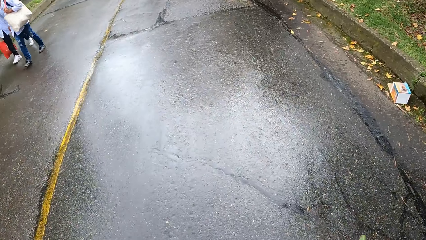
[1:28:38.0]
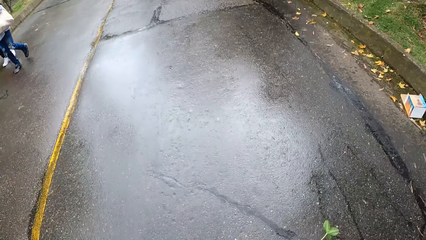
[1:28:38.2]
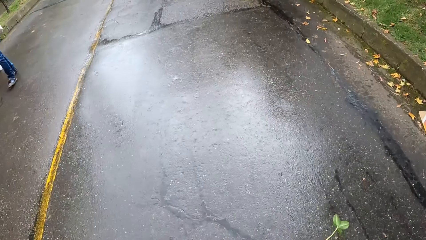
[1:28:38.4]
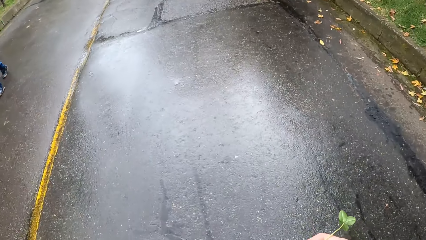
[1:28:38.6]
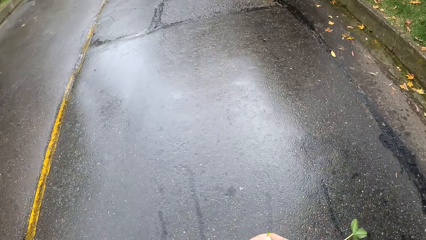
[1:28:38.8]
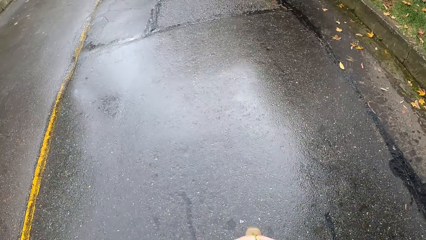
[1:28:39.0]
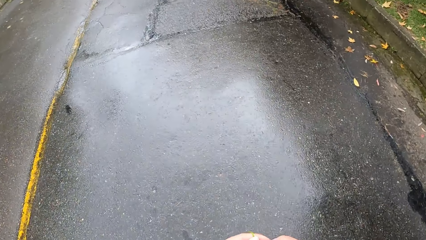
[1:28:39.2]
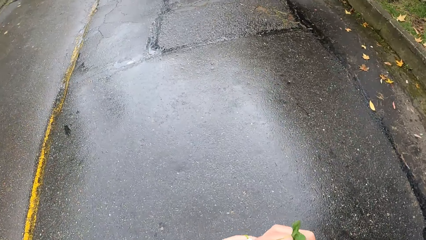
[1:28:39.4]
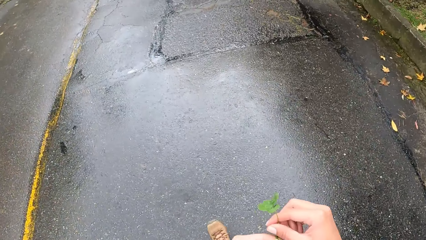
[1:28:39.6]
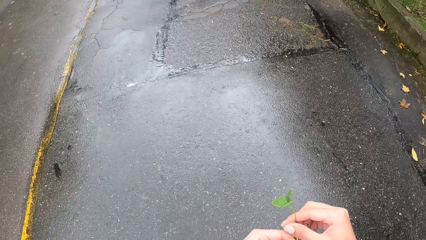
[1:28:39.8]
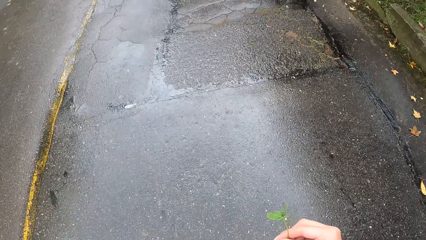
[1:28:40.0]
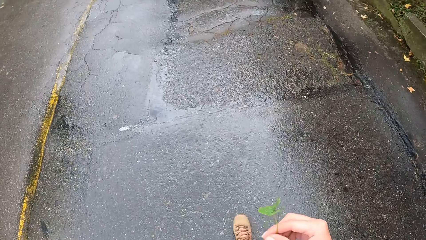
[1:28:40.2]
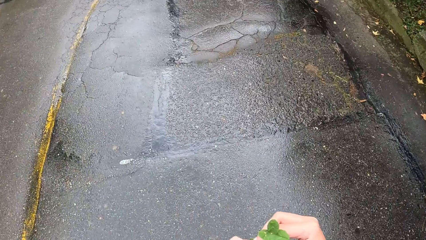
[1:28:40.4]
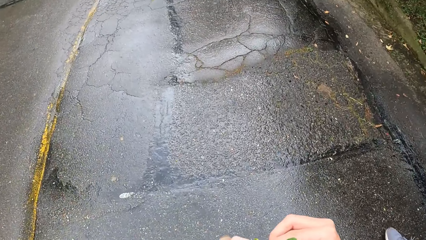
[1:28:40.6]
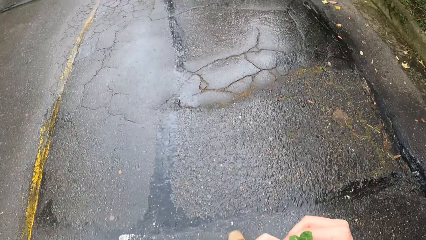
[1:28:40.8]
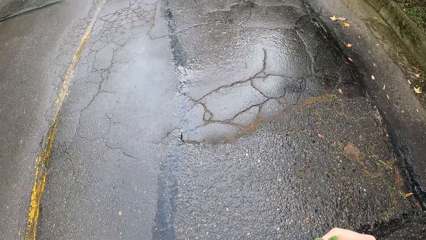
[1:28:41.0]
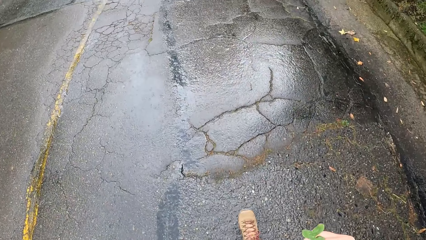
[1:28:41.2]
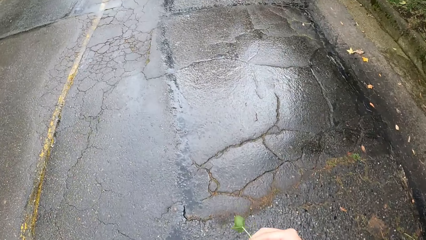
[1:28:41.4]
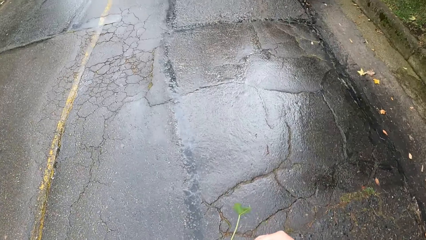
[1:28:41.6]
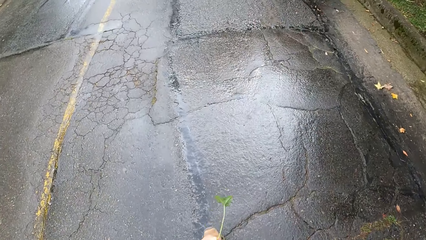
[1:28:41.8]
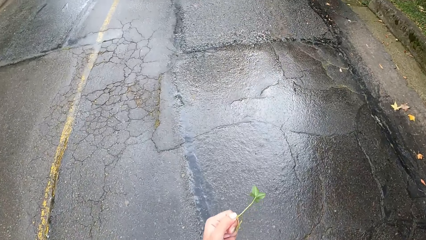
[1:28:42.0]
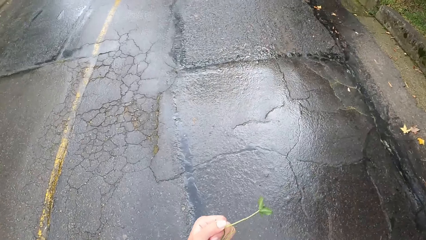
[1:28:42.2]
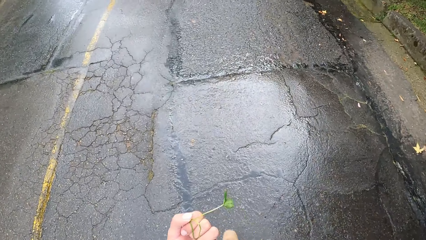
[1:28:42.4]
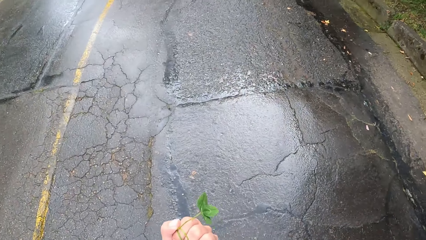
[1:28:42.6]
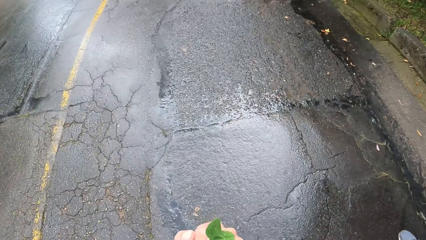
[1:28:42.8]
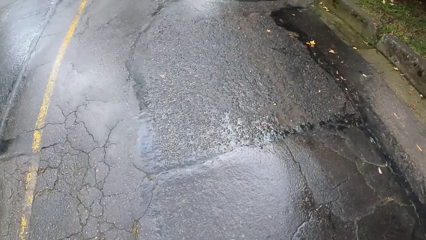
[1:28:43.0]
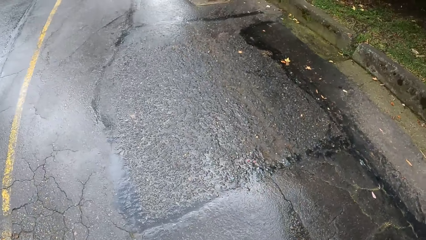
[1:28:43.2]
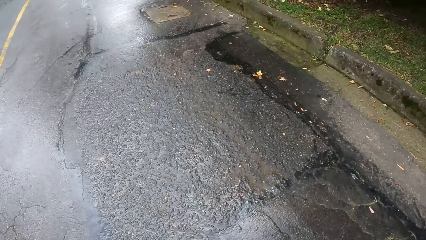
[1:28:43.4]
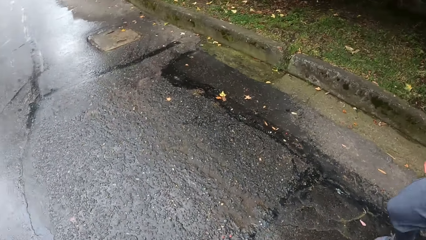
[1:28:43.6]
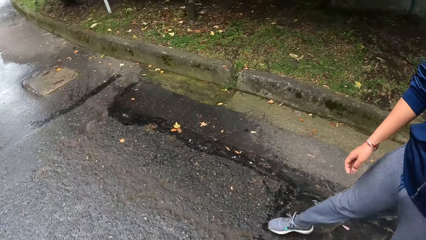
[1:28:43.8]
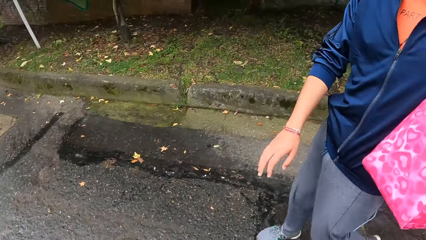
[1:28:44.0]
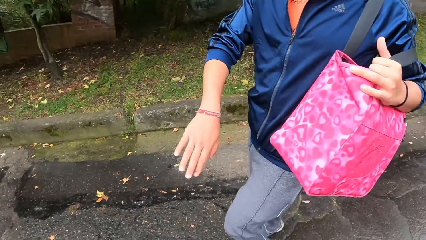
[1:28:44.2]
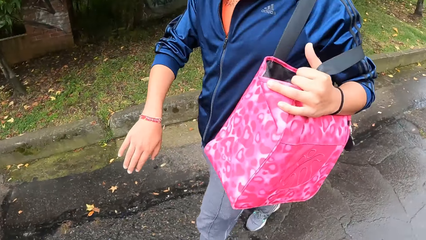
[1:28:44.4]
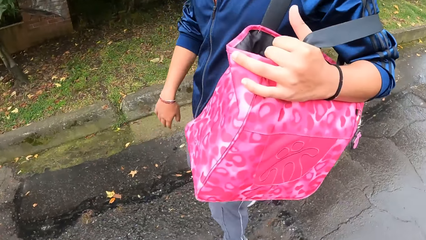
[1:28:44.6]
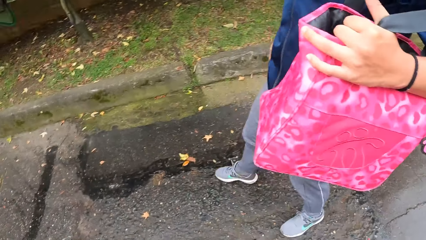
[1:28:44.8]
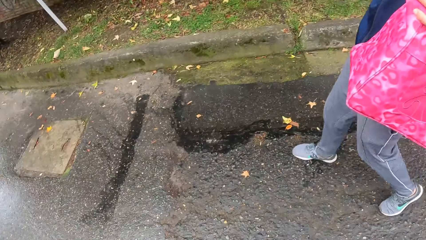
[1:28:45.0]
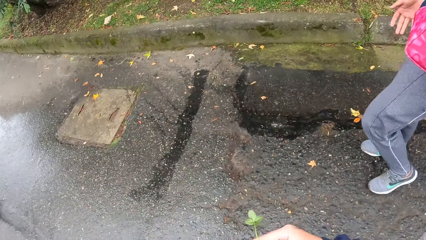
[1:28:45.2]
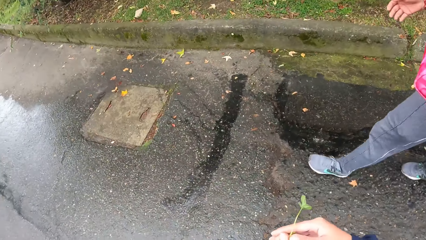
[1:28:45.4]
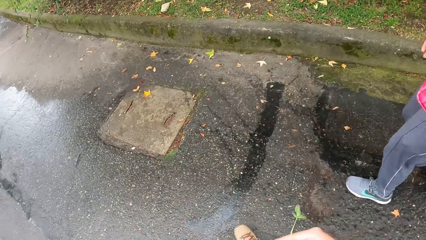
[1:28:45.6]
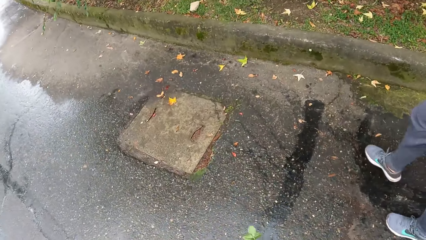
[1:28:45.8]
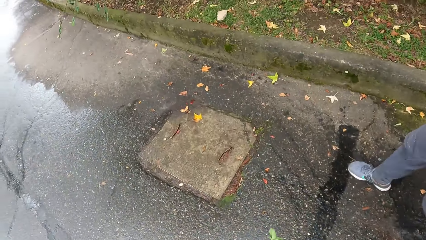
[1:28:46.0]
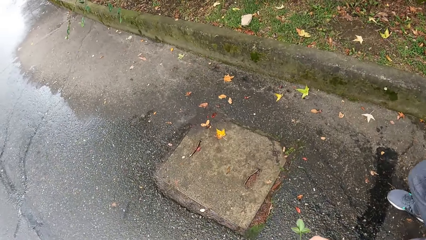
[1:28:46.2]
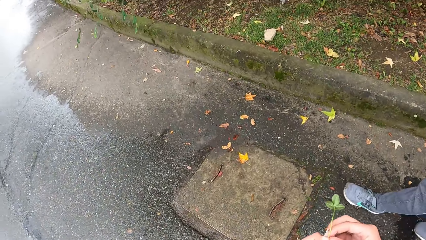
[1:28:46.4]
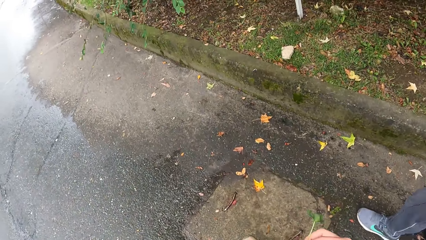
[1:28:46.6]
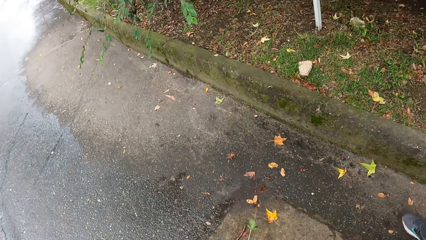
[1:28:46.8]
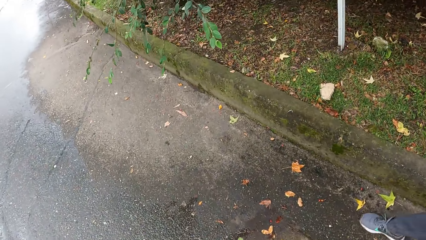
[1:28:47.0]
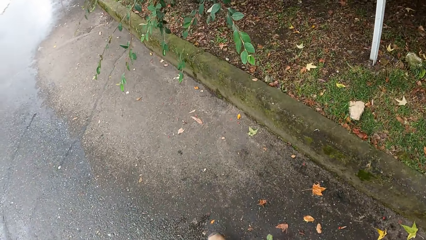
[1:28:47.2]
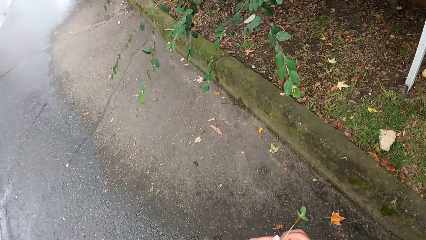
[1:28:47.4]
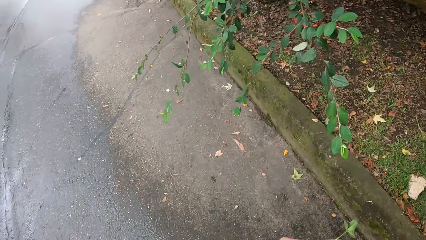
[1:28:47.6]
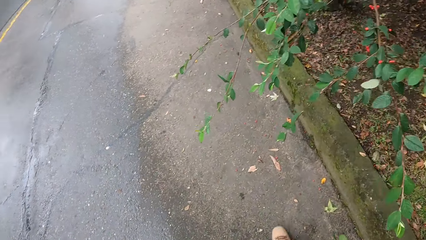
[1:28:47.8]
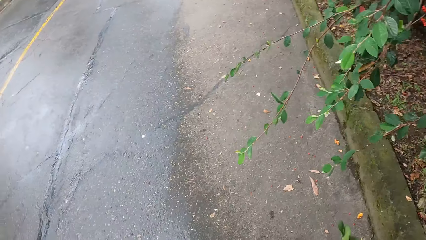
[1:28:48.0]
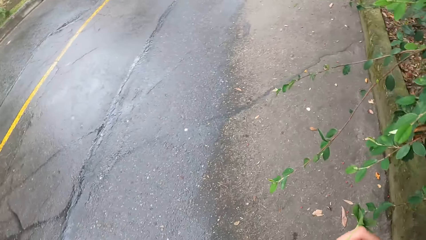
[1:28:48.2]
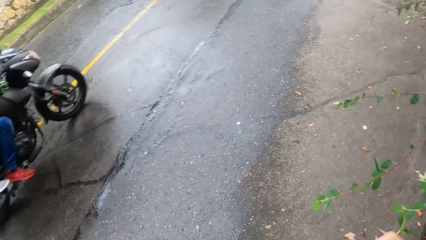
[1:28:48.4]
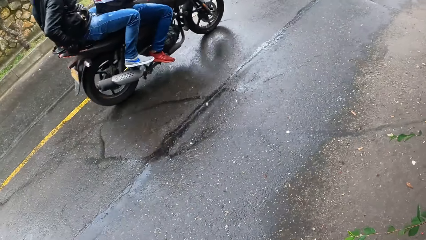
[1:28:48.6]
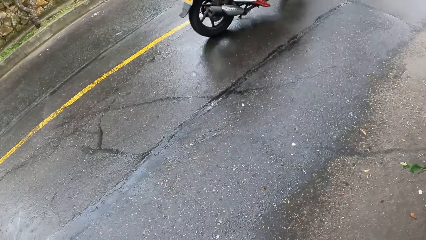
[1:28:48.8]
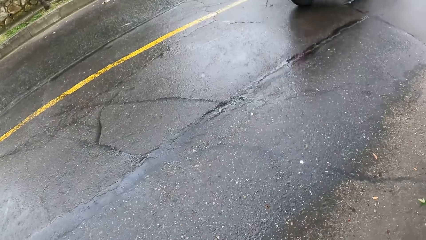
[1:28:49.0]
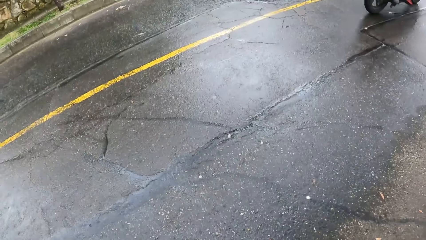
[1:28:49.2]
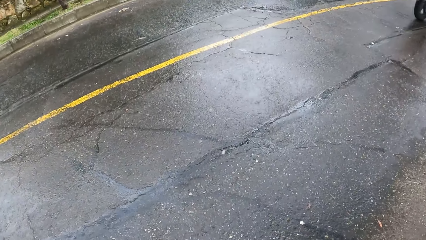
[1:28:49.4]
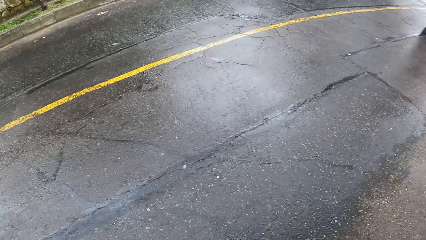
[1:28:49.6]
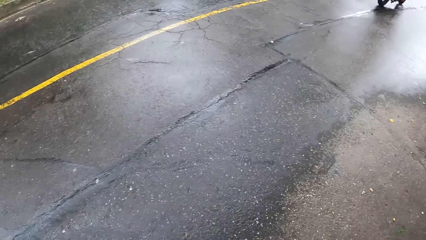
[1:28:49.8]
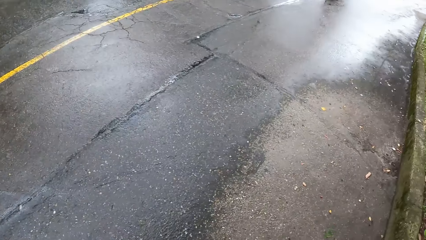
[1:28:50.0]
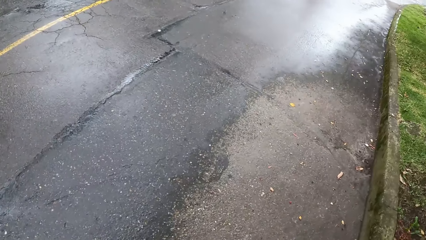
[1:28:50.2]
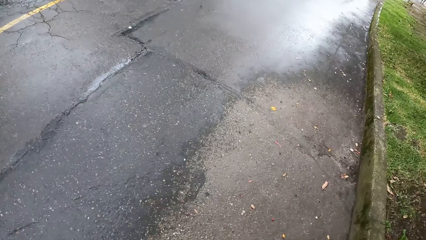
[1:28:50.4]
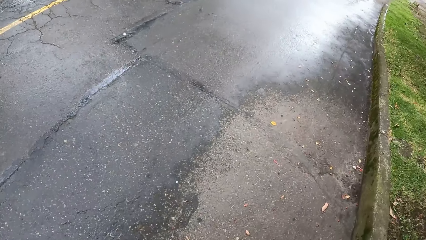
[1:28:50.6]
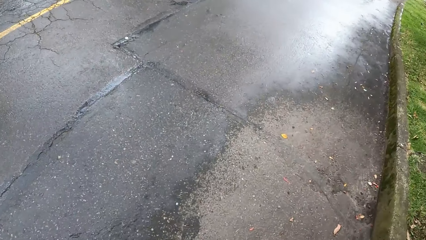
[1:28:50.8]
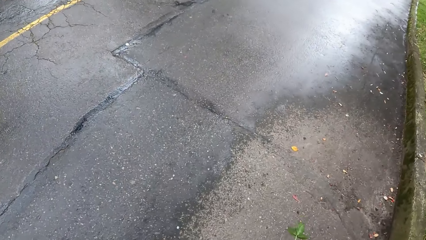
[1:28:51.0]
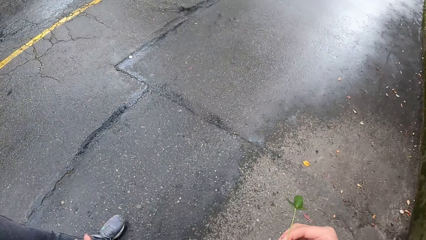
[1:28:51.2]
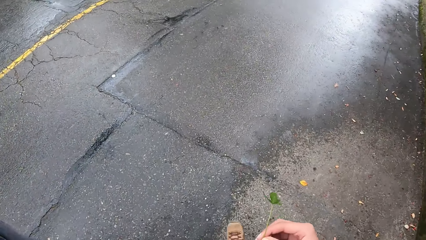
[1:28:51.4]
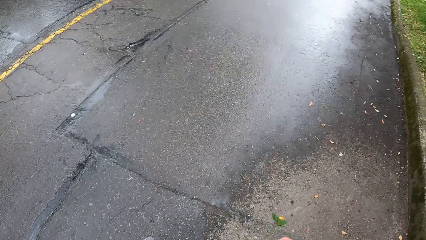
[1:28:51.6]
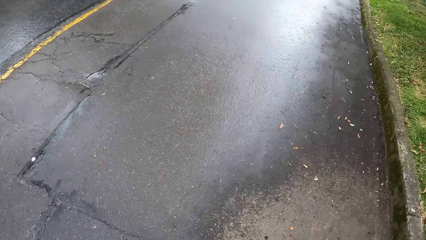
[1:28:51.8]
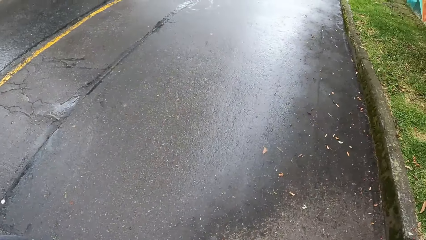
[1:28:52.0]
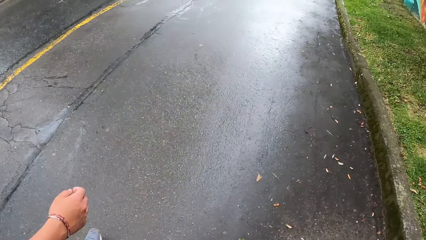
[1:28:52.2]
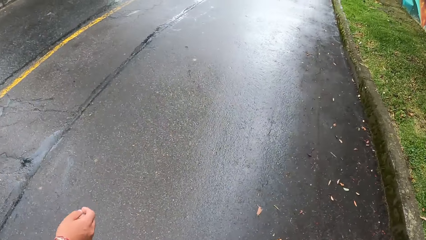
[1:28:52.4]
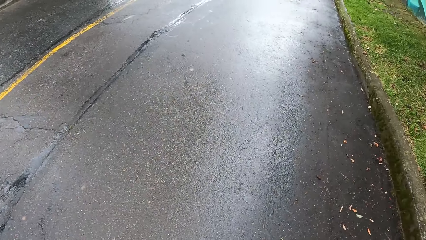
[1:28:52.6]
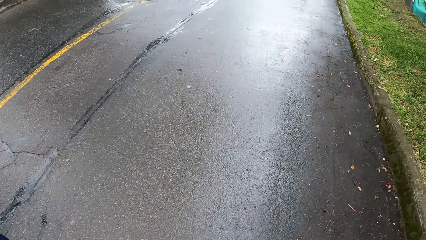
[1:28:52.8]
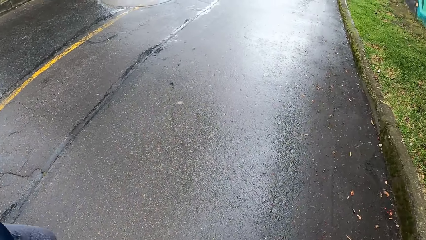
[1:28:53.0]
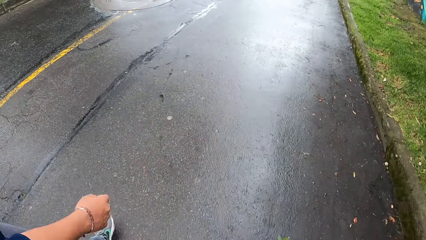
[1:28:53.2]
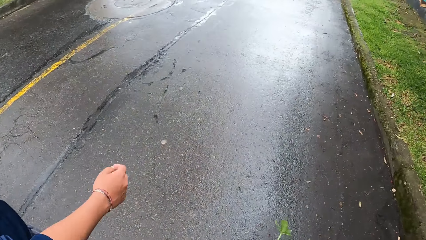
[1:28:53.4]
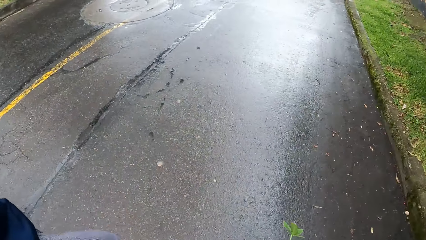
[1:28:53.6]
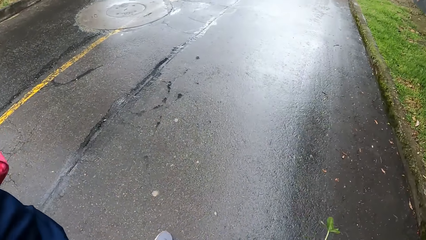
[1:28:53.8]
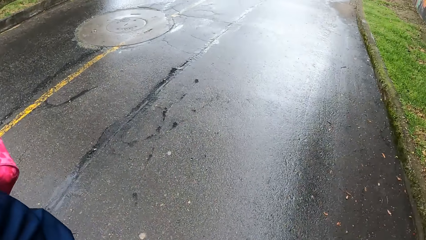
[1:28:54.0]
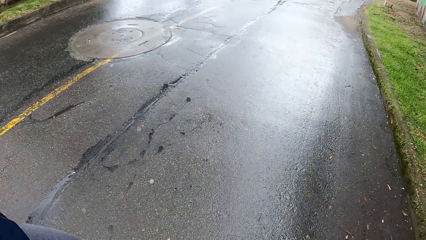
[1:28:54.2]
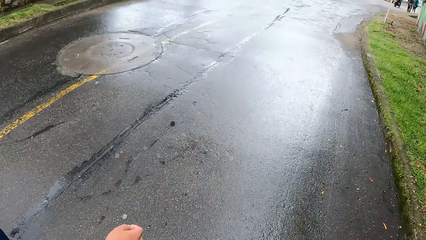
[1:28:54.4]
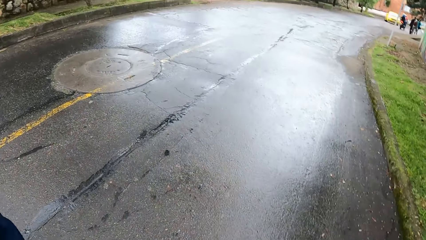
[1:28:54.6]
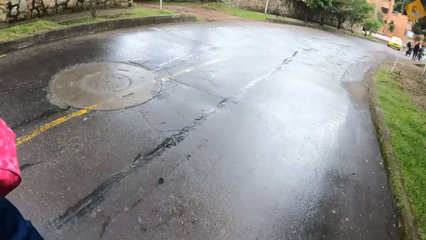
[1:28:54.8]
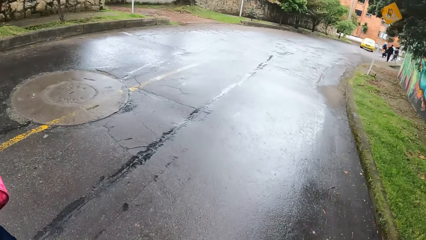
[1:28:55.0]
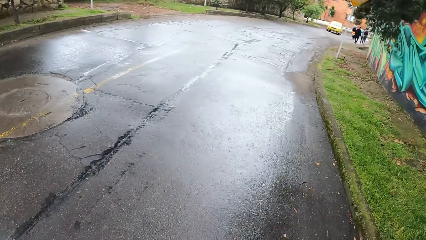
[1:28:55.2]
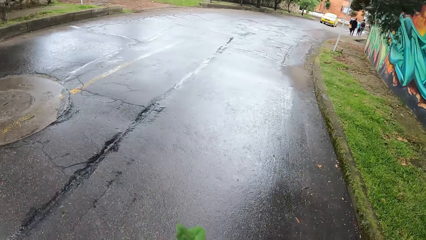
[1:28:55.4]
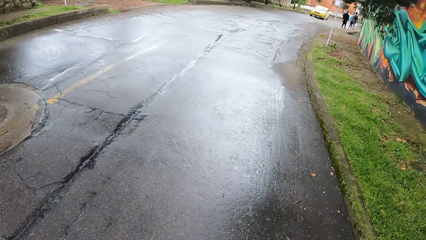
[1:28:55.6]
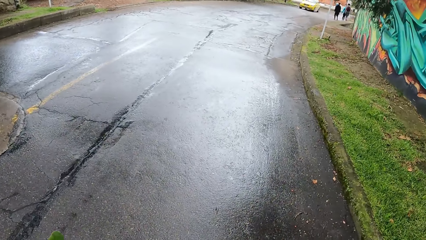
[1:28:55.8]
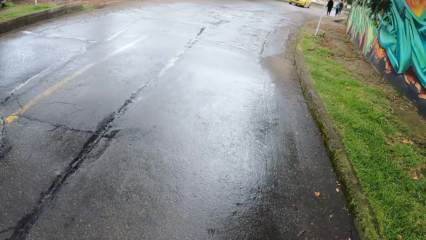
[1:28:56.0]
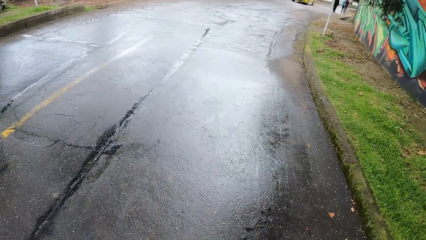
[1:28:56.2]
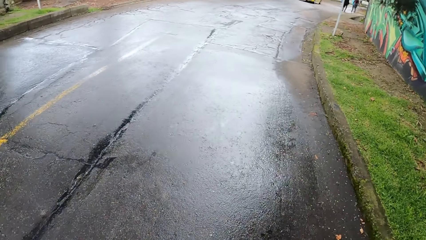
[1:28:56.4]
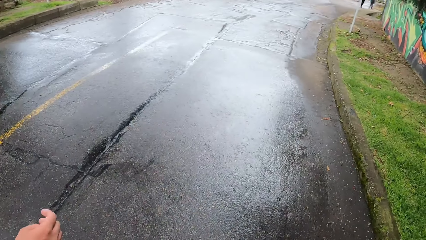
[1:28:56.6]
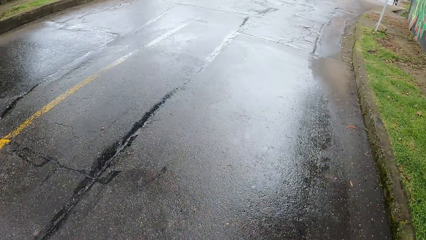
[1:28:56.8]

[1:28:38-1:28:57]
A man walks past the camera wearer. Another man walks past the camera wearer. The camera wearer adjusts a leaf on his hand. They hold the leaf in her left hand. They interact with a lady. They walk on the road. Another man drives past the camera wearer on a motorcycle. The camera wearer looks around the road. They walk on the road.
